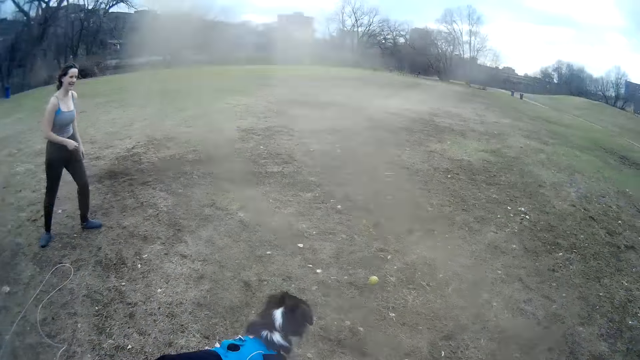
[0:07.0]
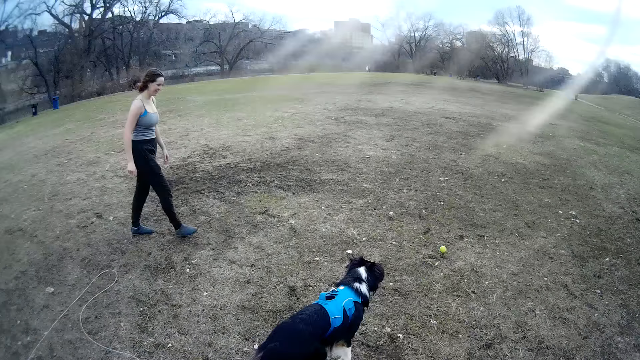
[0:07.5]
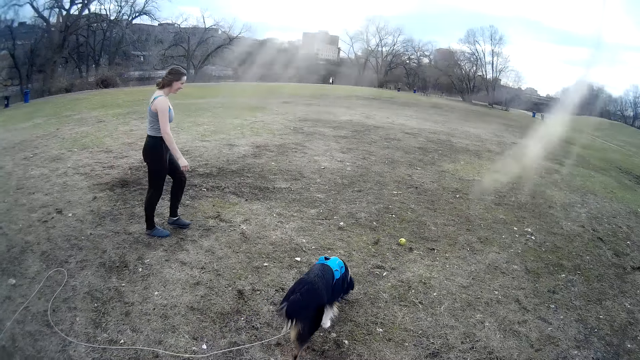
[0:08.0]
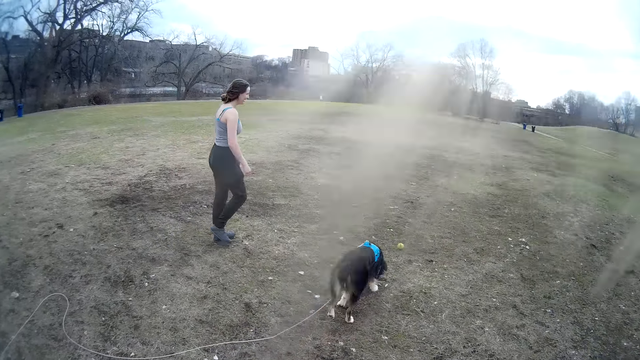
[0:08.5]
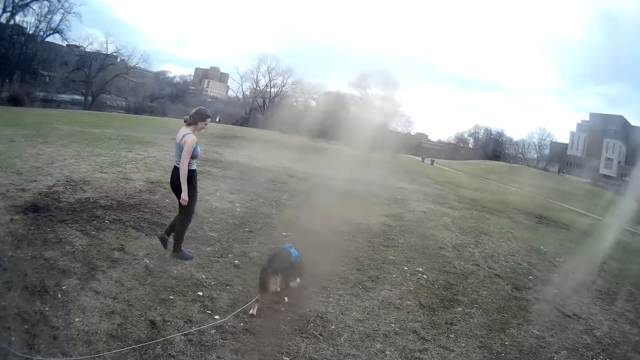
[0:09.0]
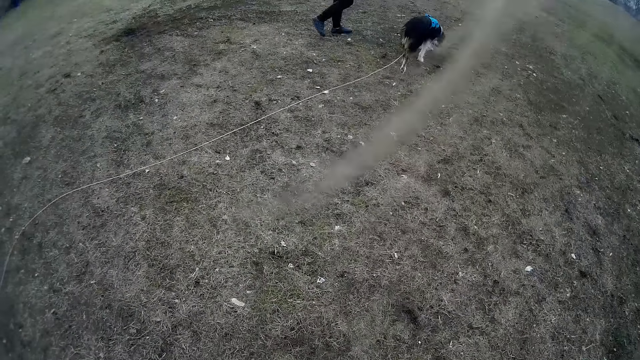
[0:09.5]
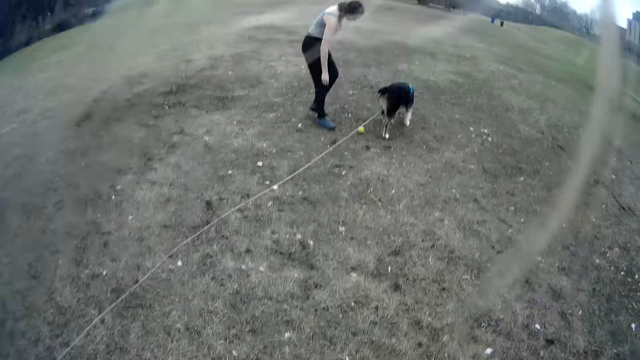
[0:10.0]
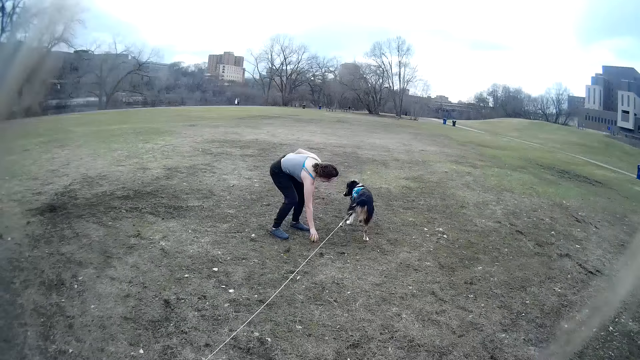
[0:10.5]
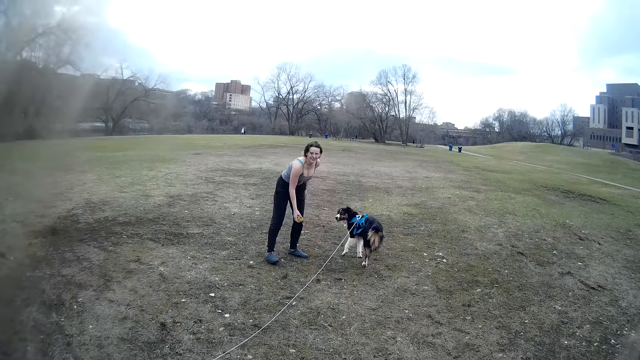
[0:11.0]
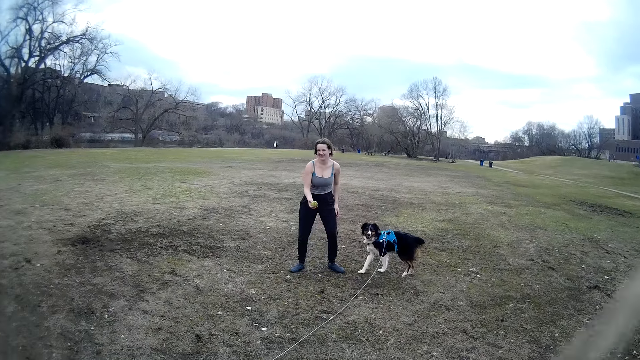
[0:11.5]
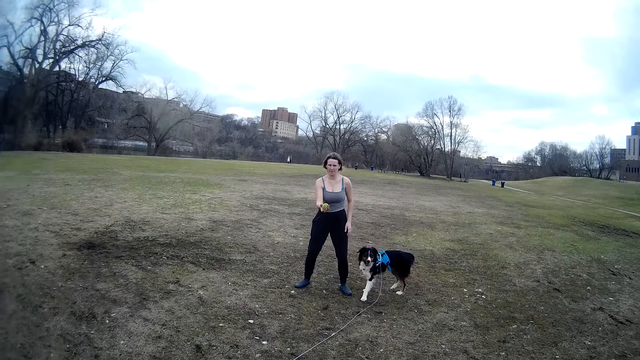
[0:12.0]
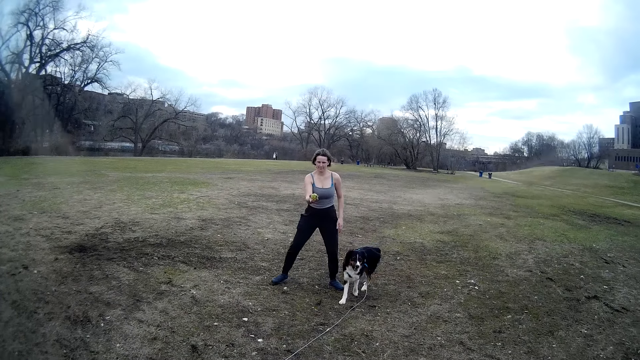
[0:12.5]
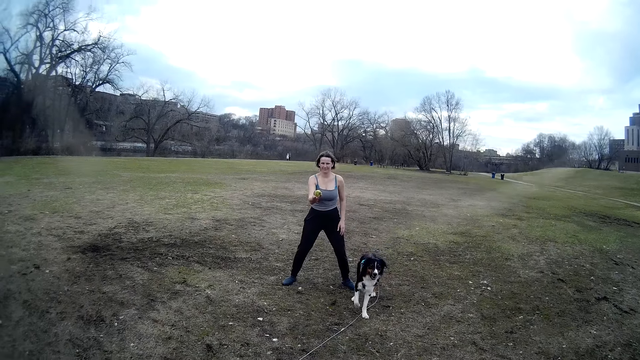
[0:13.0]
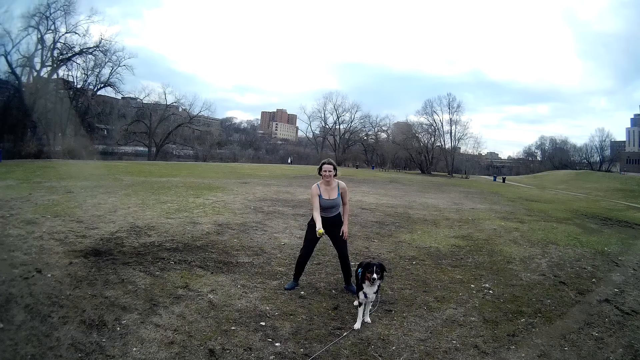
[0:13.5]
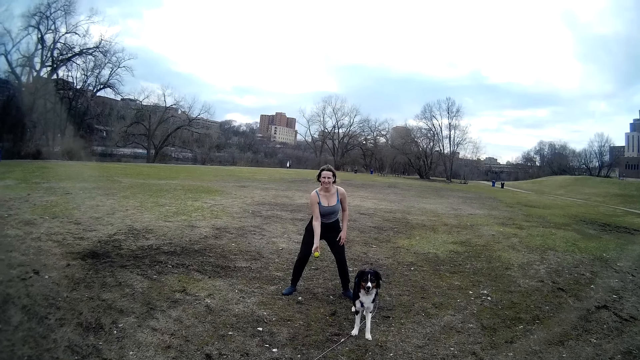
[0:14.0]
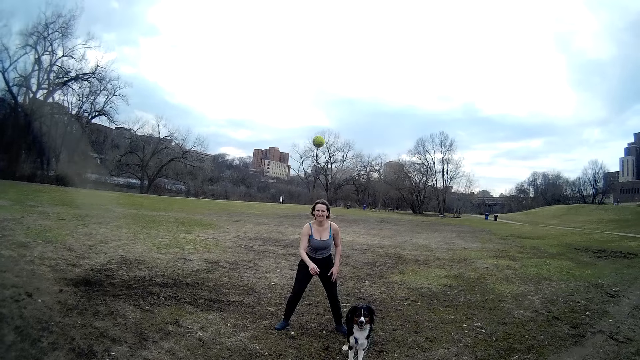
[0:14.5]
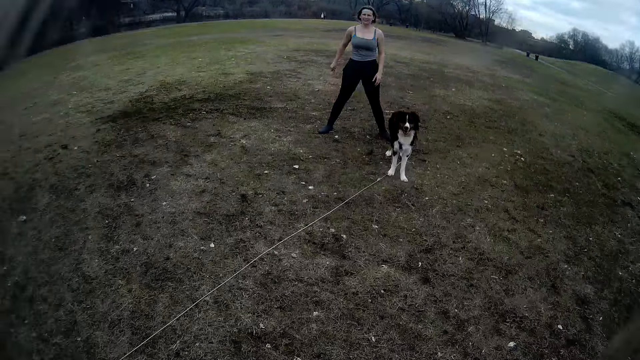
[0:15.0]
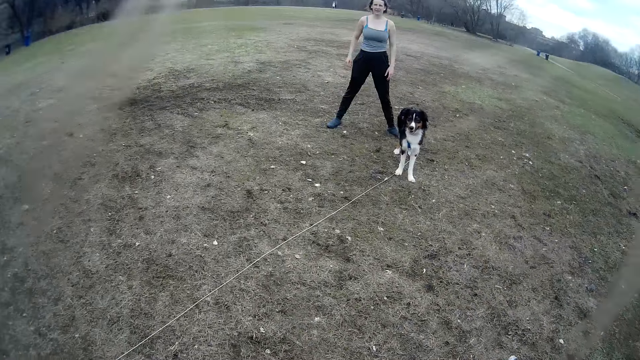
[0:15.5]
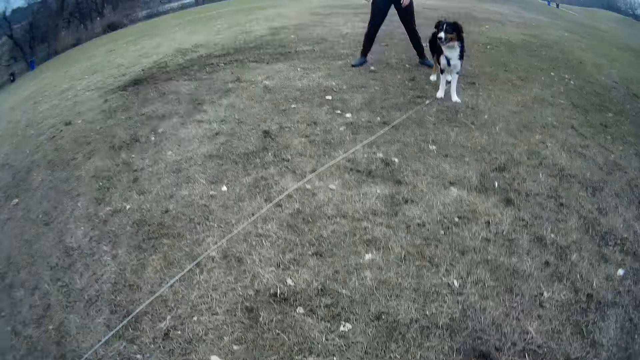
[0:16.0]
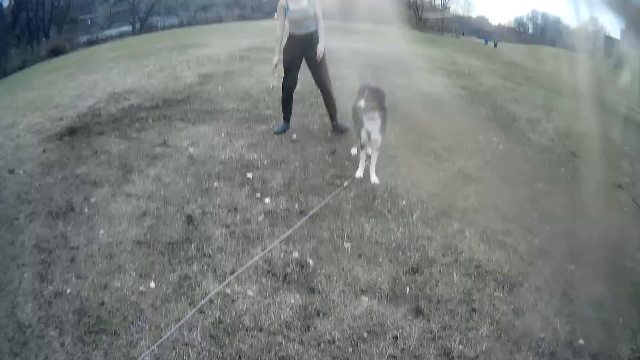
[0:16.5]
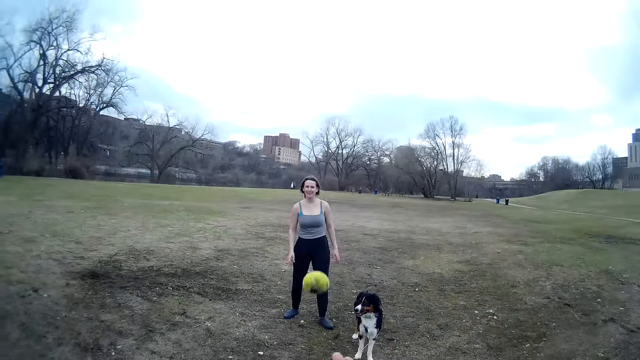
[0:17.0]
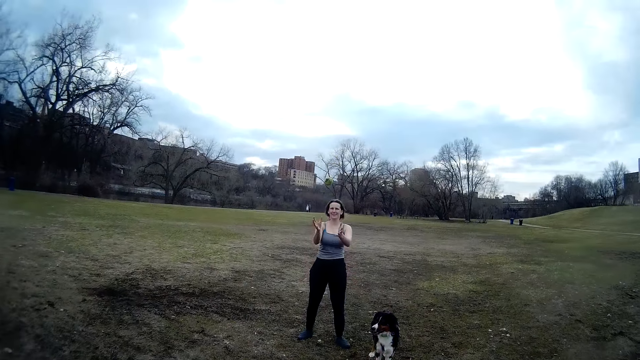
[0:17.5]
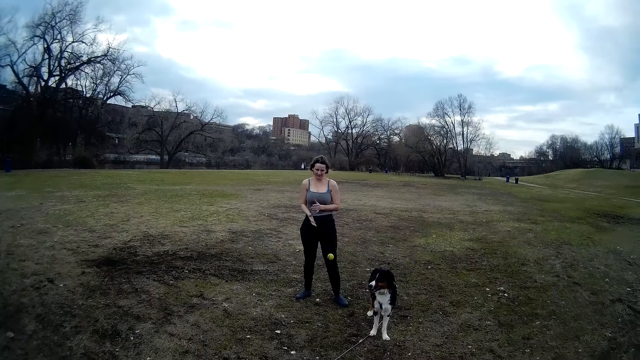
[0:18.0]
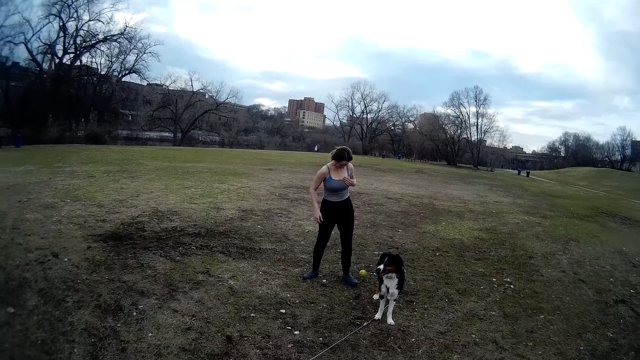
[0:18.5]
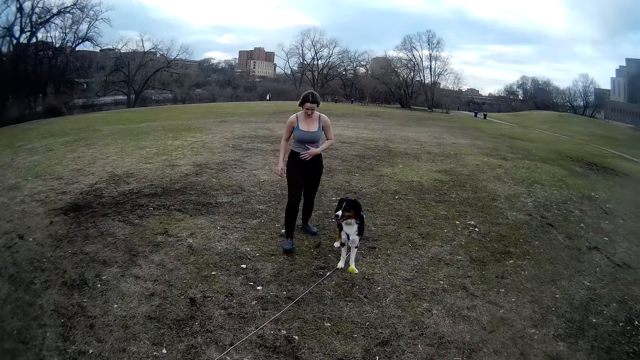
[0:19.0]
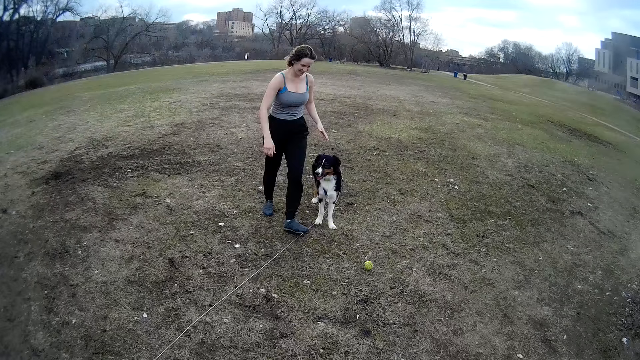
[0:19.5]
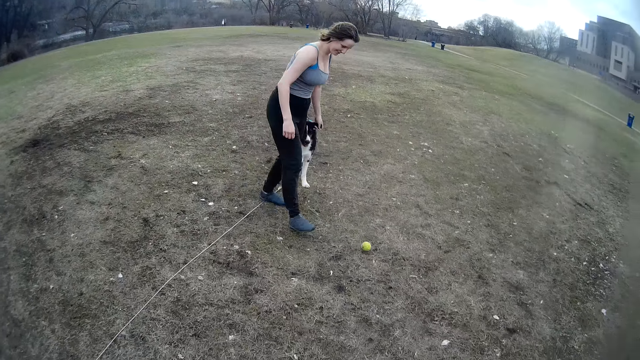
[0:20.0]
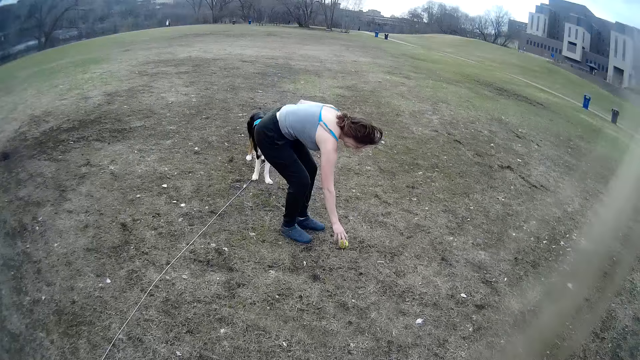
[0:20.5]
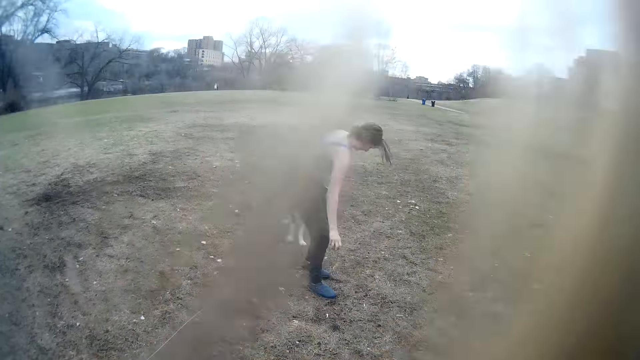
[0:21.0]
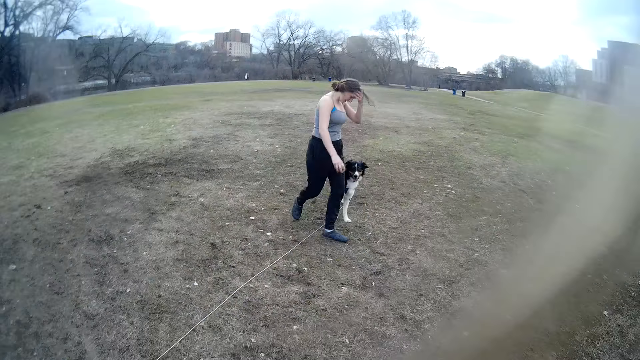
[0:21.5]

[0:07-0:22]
A lady walks around. A dog runs after the ball. The lady picks the ball and moves the leg. The lady throws the ball. The camera wearer picks up the ball. They throw the ball to the lady. The lady steps forward, picks the ball, and steps backwards.

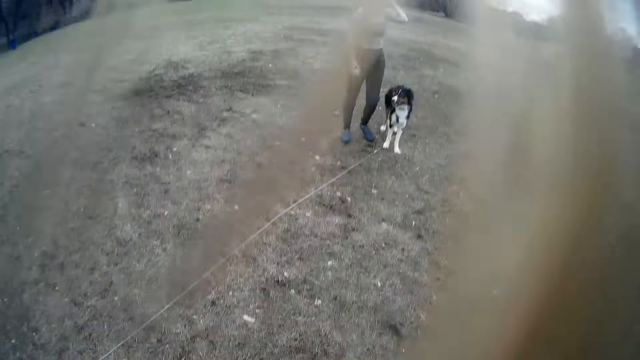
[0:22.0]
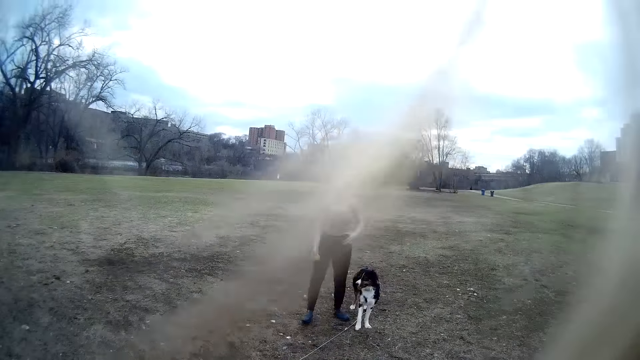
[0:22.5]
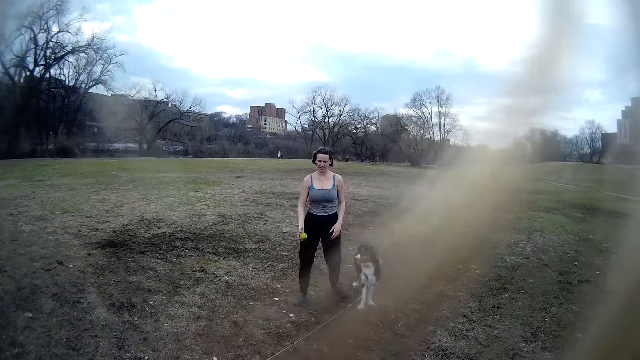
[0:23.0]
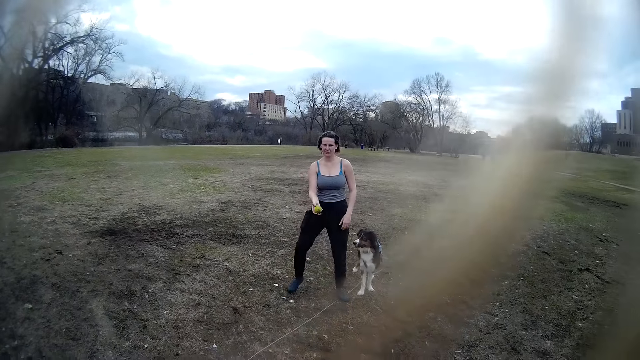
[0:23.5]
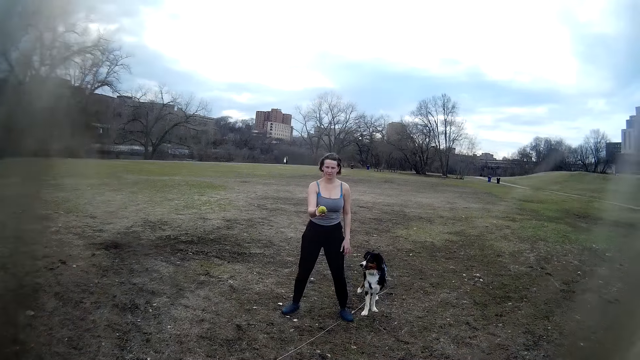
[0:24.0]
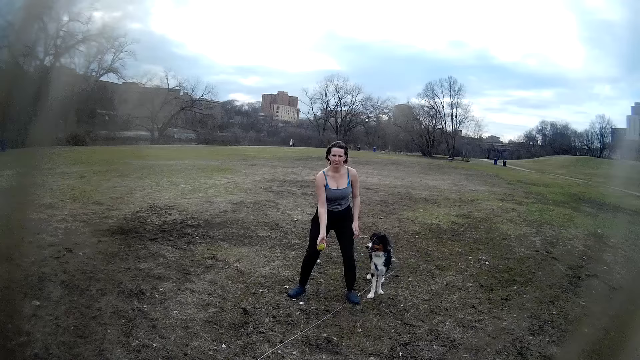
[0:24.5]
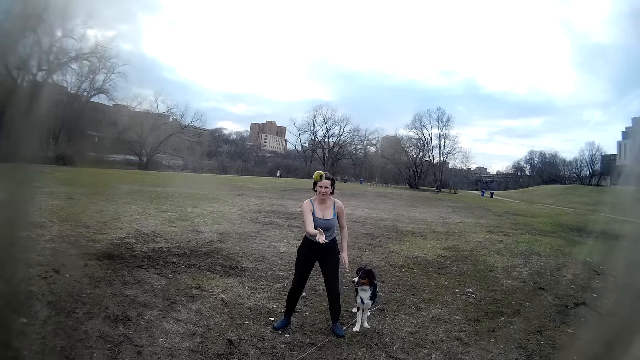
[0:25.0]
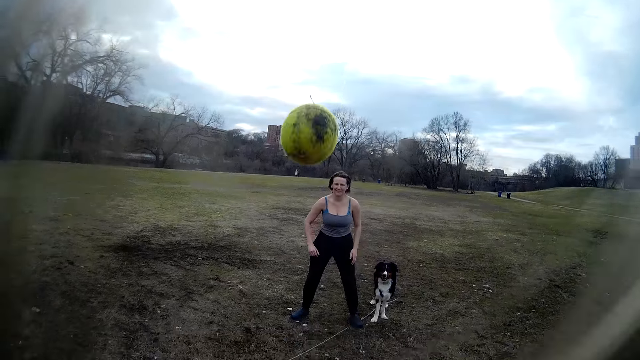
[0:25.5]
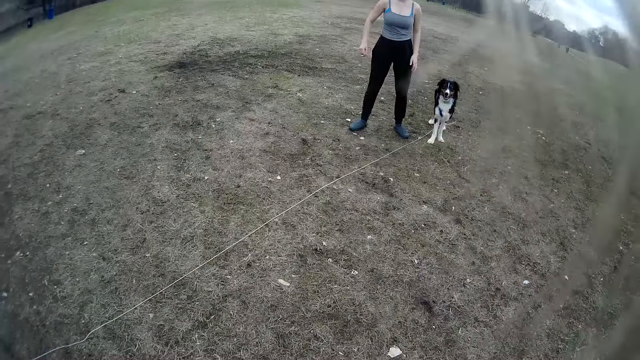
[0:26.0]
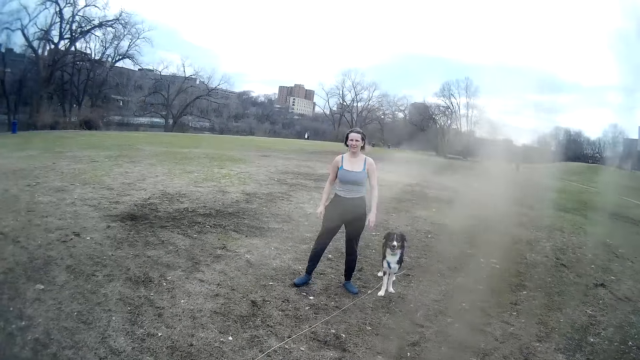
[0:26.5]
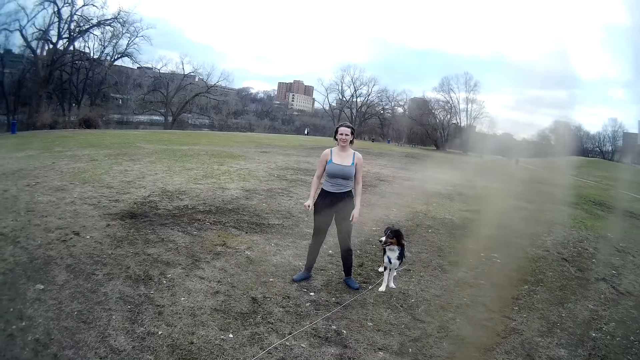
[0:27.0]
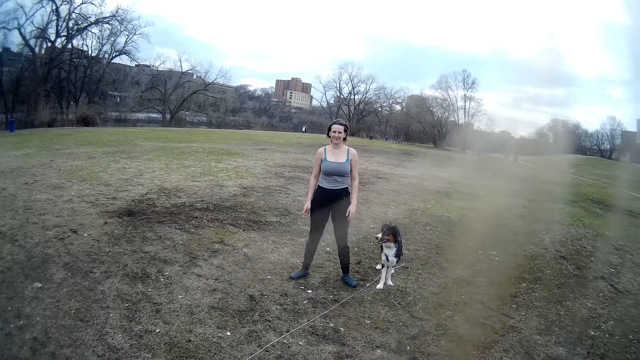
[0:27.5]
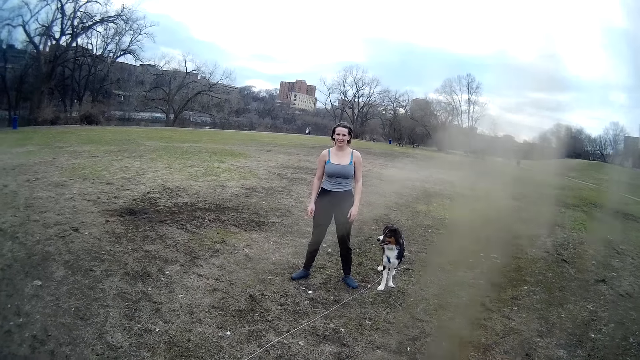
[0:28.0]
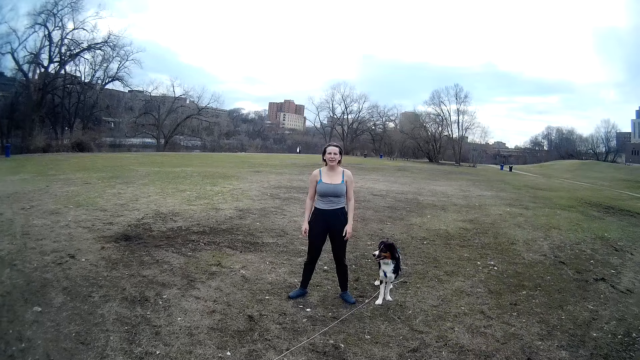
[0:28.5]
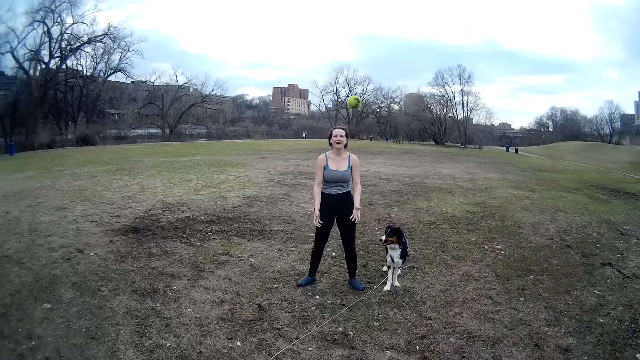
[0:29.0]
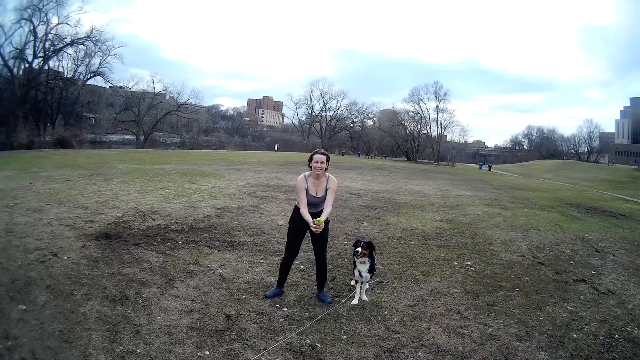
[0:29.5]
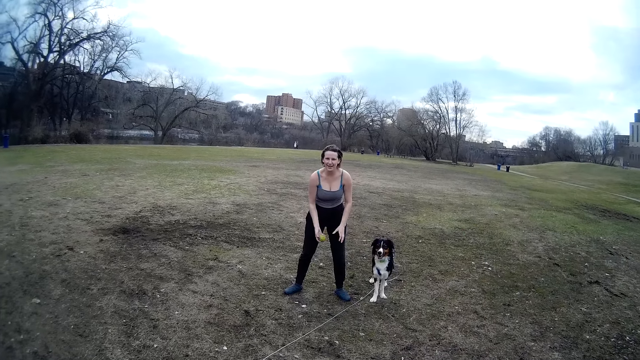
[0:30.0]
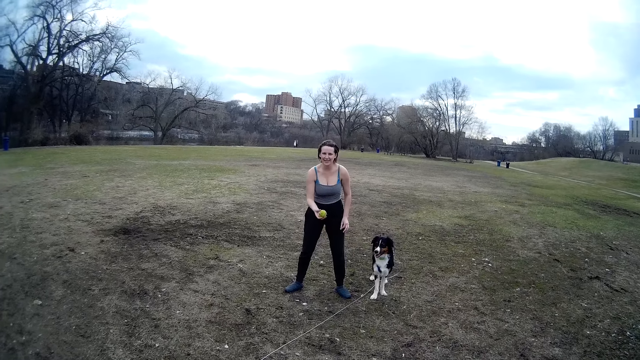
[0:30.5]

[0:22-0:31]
A lady moves the legs. The lady throws the ball again. The camera wearer throws the ball to the lady. The lady picks the ball, catches the ball, and moves the hands.
